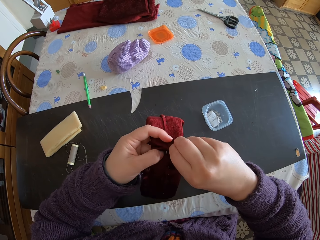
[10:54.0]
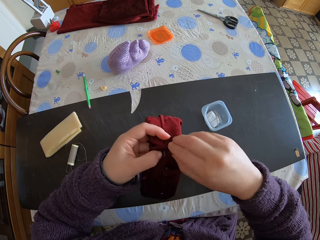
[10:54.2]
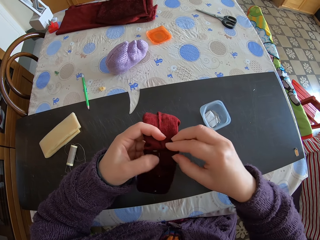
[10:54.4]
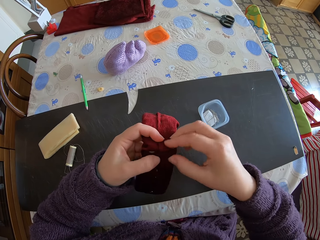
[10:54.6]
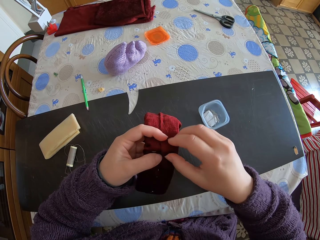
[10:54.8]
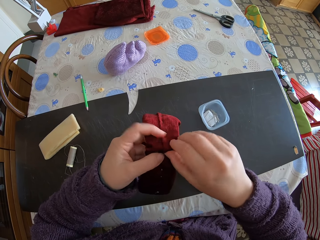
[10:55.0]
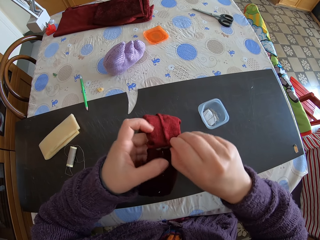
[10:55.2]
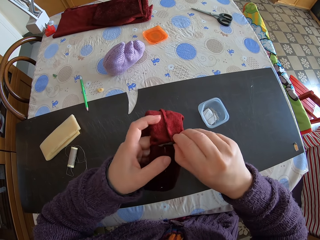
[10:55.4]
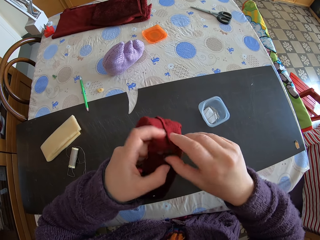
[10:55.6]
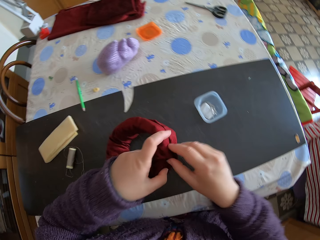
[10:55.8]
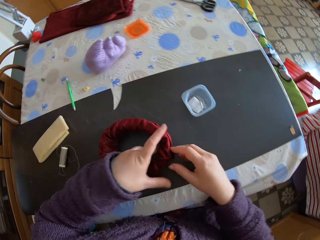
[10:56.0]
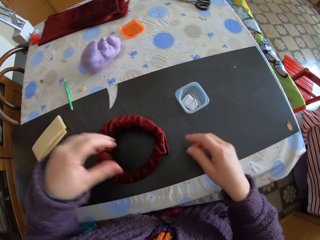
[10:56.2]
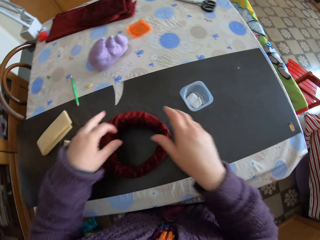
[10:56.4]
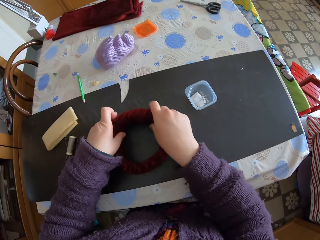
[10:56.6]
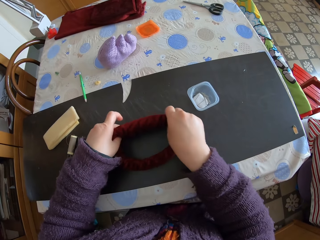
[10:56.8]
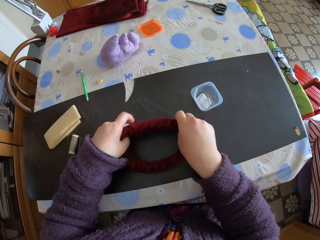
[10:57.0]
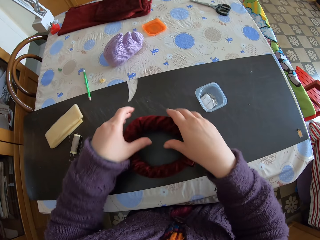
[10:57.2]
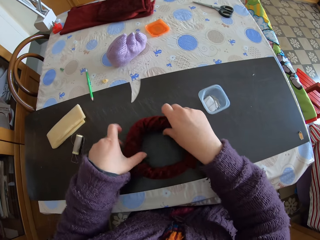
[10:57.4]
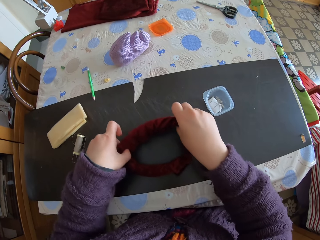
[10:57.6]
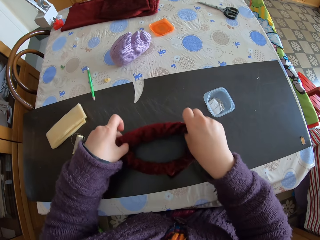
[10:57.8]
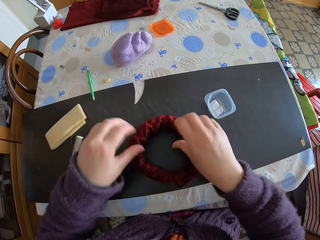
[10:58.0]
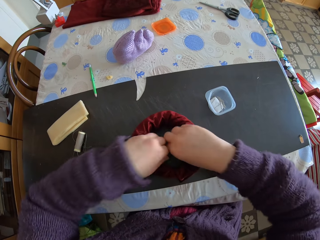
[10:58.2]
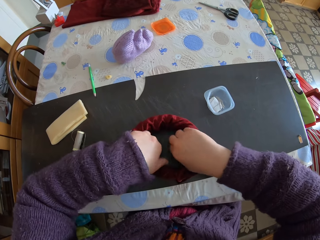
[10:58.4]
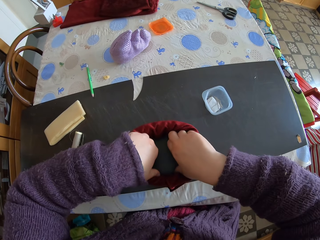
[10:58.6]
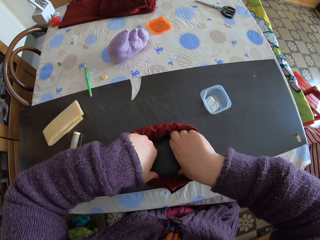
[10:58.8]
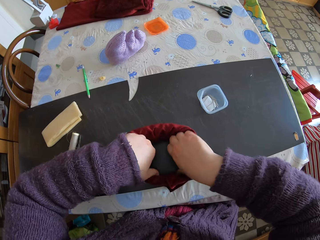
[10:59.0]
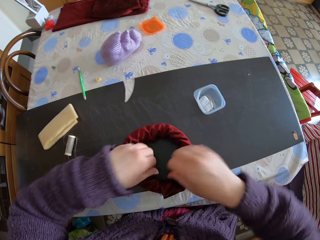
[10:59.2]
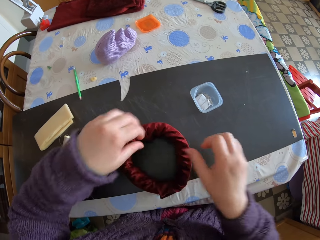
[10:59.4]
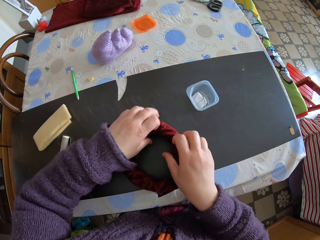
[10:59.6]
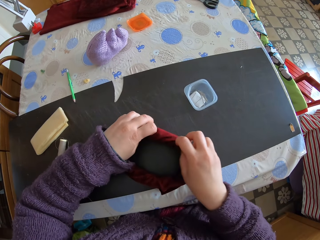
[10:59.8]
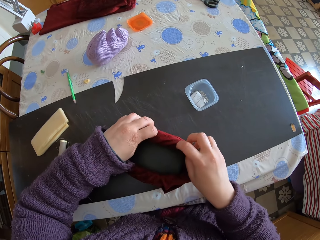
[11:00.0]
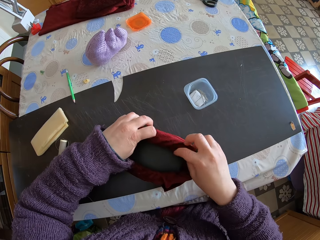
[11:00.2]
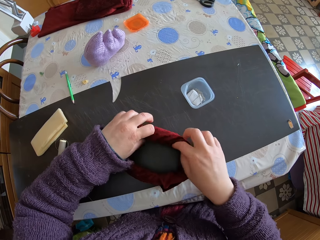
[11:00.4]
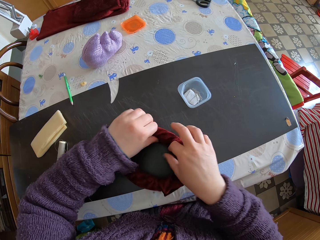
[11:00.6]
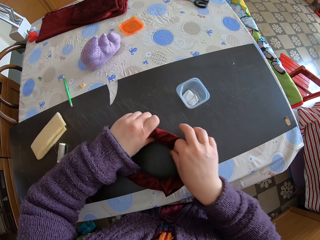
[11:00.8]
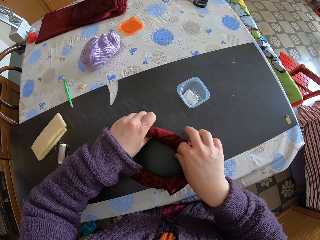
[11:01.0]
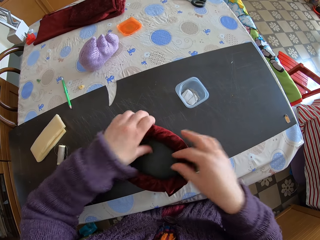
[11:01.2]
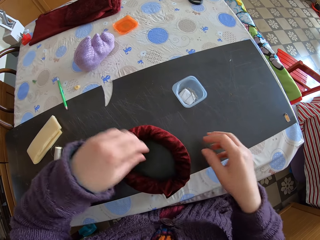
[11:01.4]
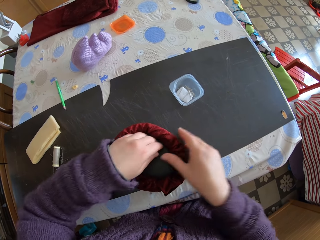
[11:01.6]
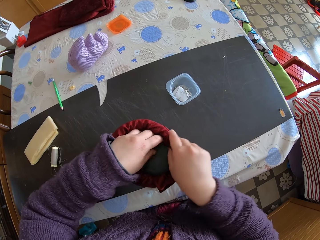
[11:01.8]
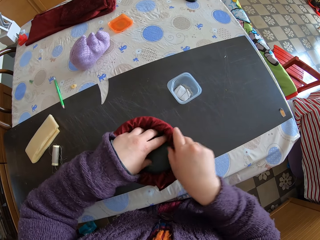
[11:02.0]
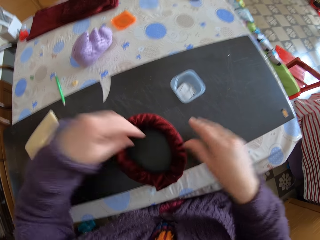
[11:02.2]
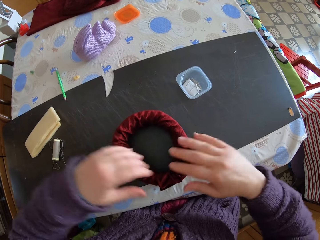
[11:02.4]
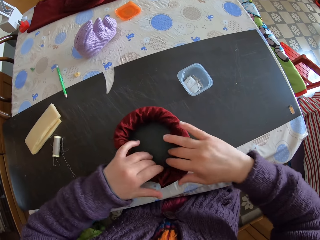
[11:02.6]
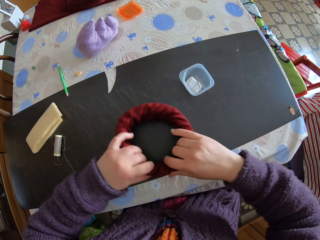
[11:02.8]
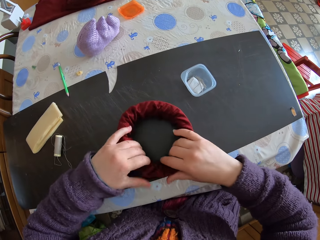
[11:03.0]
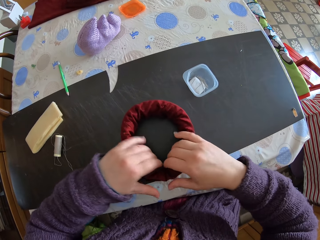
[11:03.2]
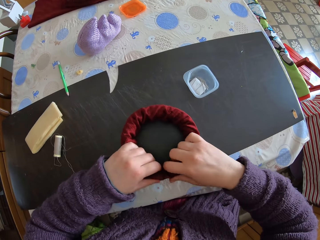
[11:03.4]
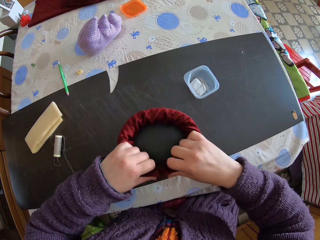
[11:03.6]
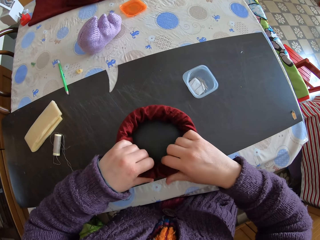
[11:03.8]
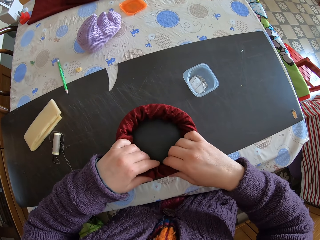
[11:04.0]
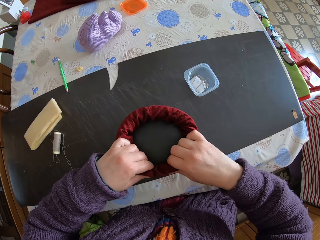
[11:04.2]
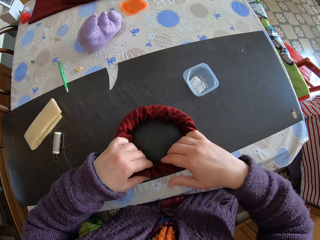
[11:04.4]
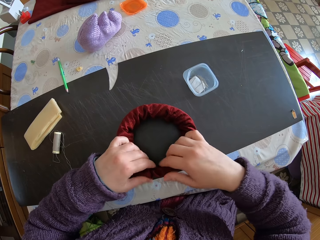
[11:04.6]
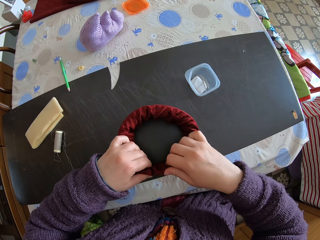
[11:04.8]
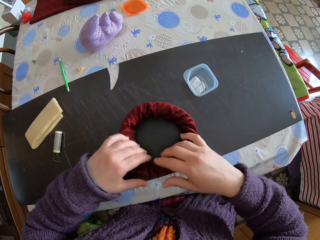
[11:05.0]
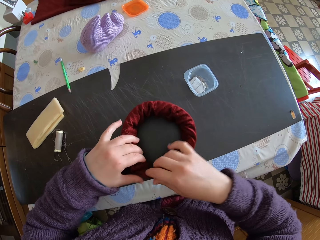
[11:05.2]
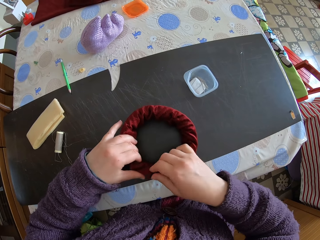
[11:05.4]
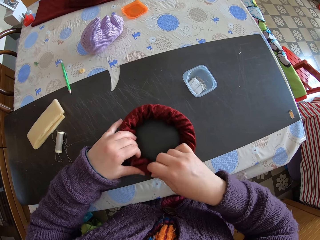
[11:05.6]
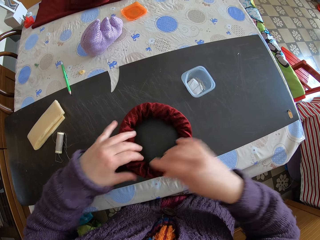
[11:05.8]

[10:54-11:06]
The camera wearer puts it on the table. They adjust the fabric. They widen something.

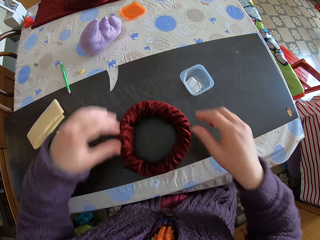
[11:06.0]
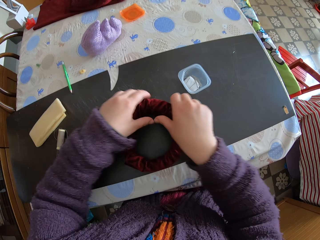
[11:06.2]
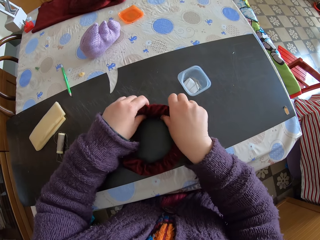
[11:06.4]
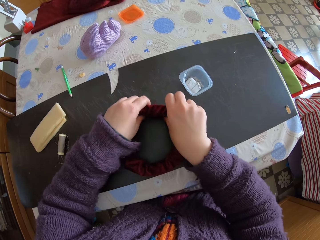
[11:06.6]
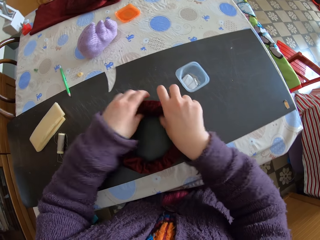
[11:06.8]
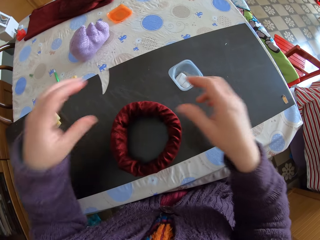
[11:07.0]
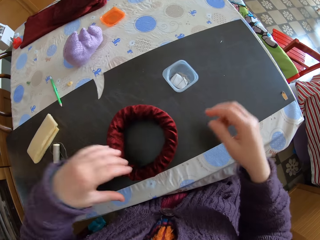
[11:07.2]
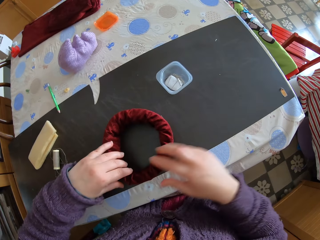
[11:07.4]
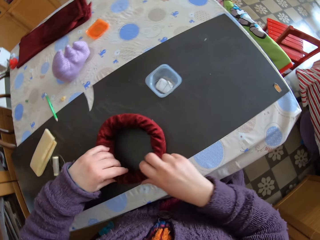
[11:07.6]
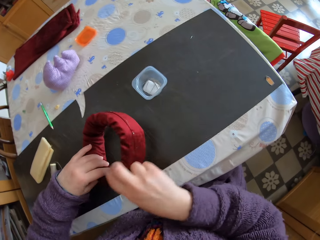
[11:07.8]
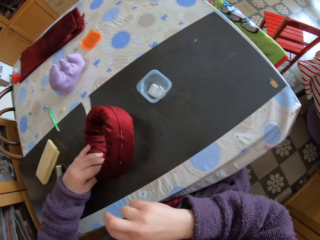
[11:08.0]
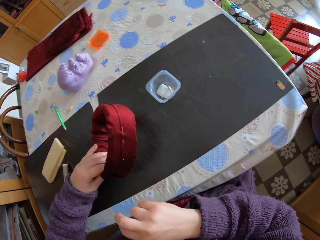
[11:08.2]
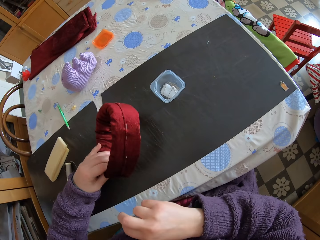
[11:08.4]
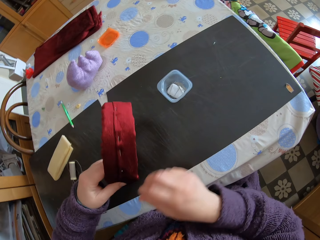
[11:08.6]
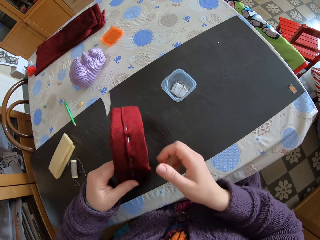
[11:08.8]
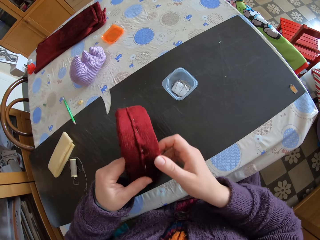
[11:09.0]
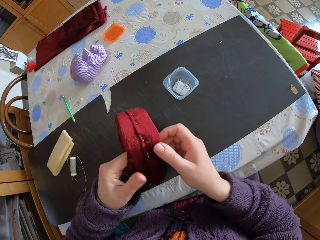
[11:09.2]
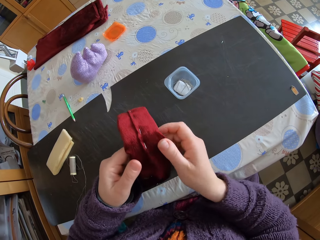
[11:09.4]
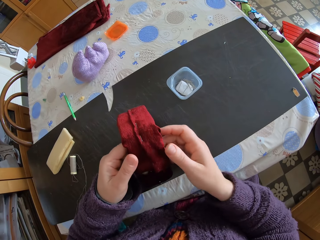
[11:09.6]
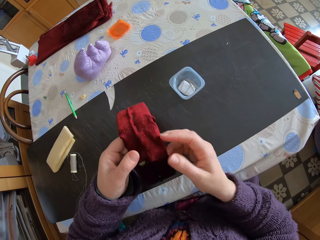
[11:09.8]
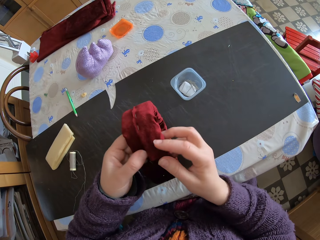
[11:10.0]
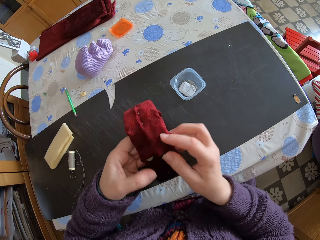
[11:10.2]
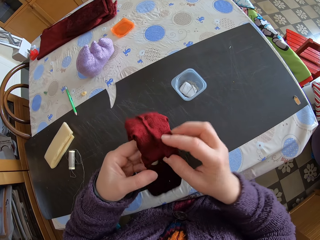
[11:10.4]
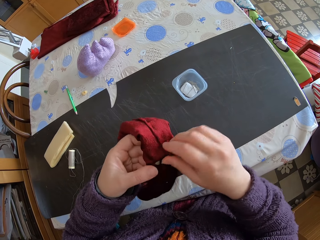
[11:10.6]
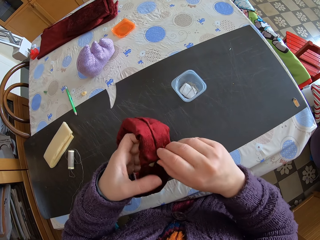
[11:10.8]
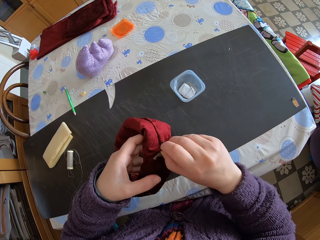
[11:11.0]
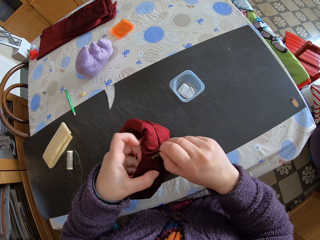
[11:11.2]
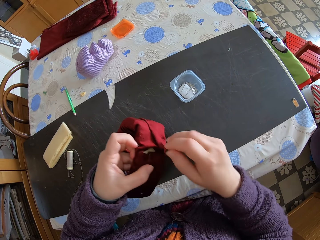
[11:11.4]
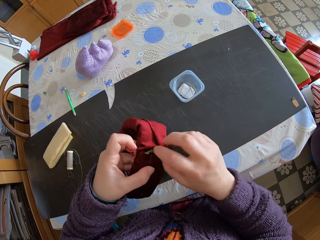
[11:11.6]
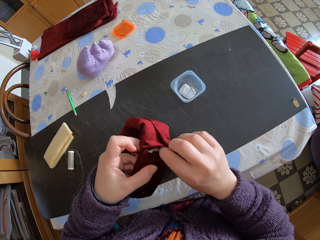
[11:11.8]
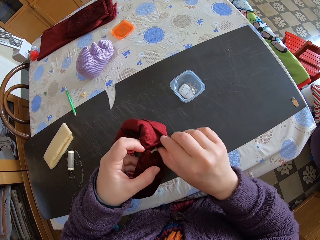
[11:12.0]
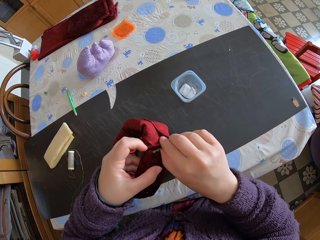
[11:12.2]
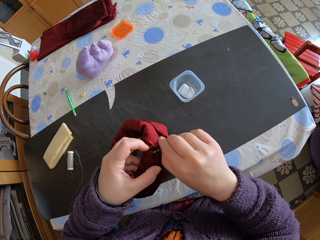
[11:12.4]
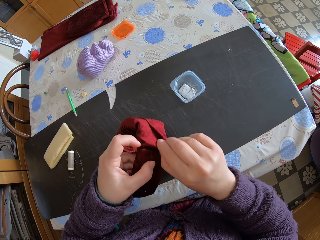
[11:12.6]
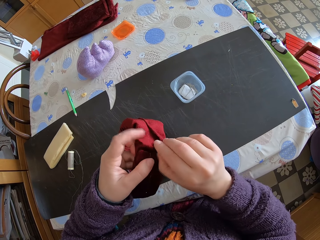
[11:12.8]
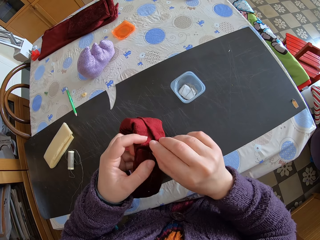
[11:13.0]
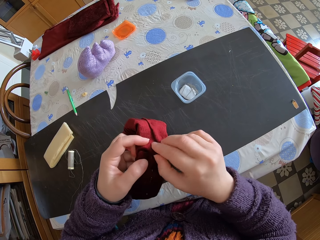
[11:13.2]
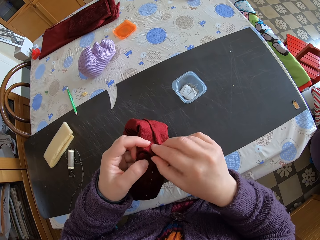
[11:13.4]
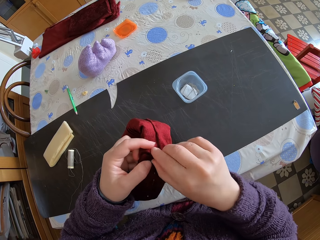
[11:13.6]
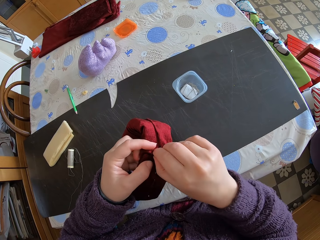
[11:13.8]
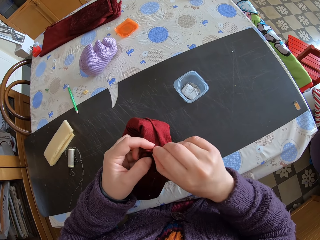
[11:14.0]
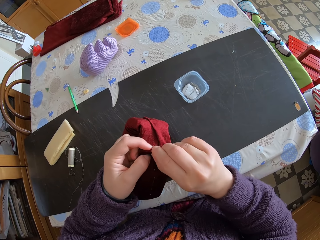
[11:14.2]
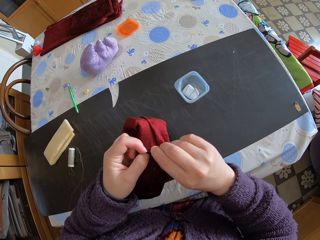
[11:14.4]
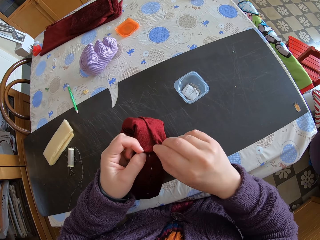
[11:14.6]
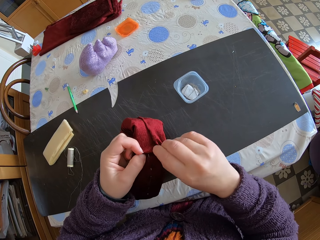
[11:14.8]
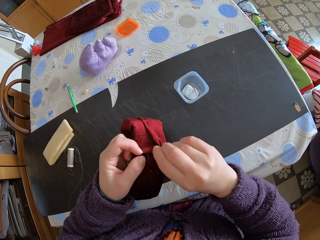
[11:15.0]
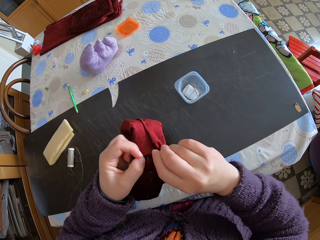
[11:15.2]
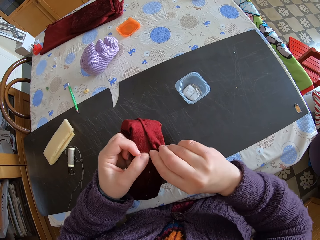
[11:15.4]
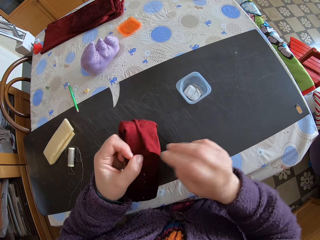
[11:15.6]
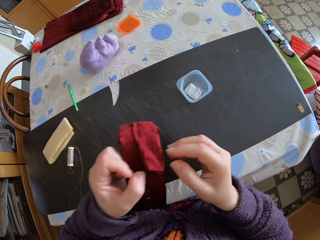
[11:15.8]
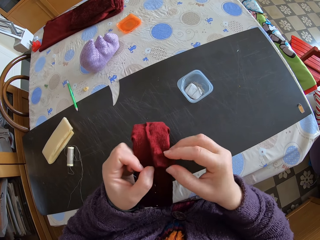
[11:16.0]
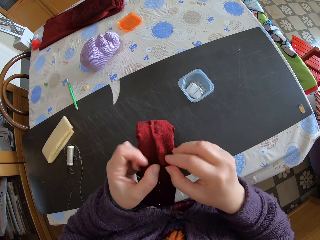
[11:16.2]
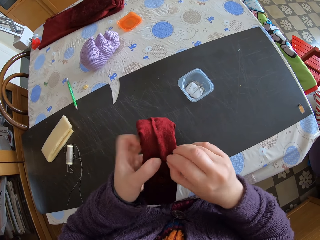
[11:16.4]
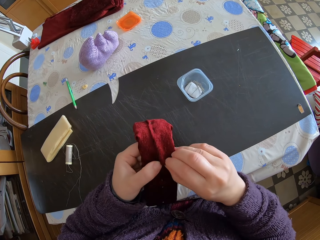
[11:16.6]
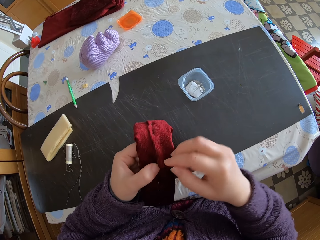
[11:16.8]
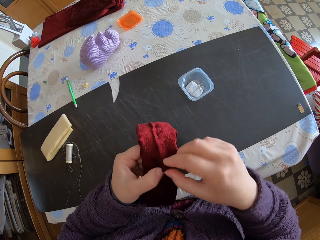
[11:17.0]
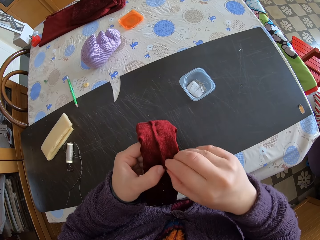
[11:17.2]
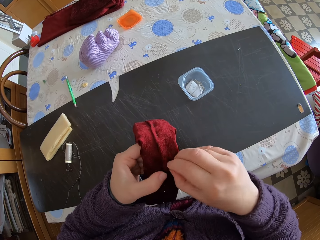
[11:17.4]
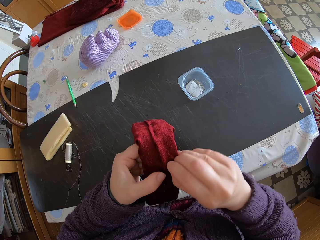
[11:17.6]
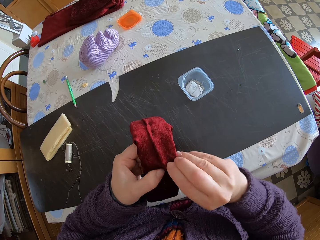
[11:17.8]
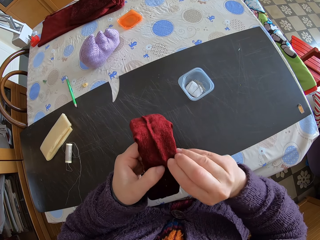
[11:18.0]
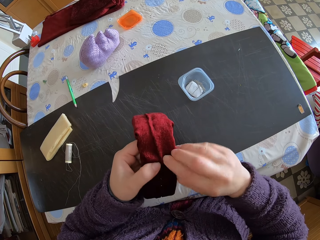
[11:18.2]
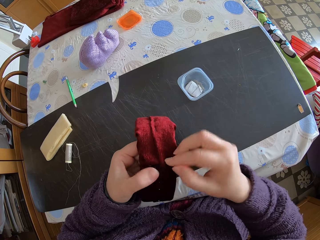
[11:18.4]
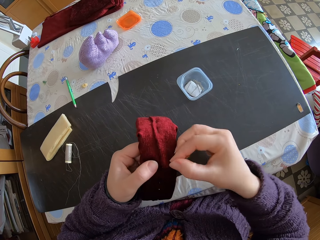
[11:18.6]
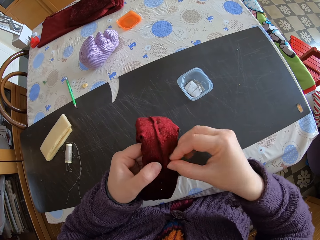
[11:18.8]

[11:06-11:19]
The camera wearer adjusts something.
